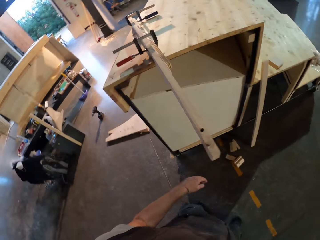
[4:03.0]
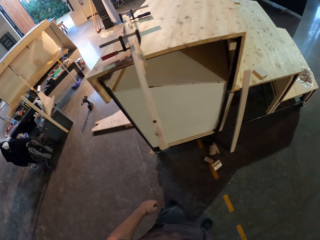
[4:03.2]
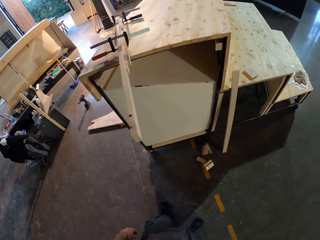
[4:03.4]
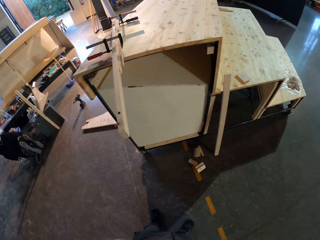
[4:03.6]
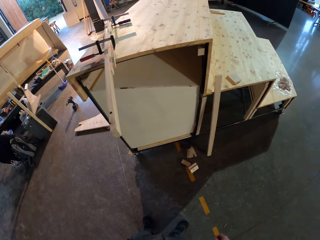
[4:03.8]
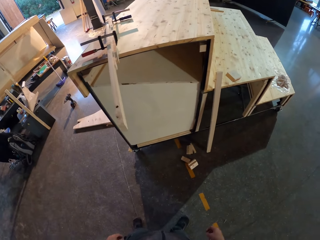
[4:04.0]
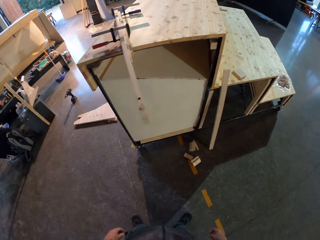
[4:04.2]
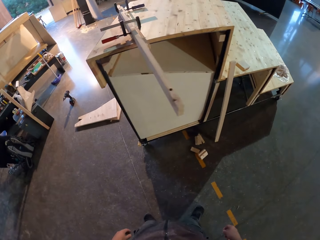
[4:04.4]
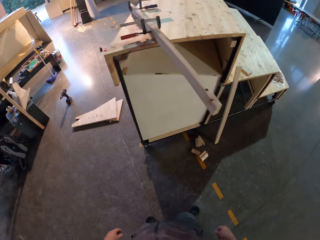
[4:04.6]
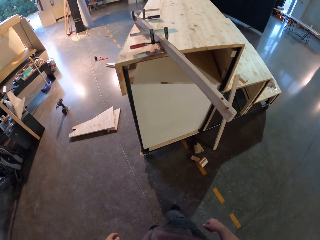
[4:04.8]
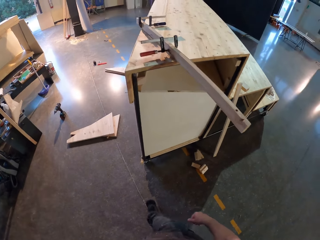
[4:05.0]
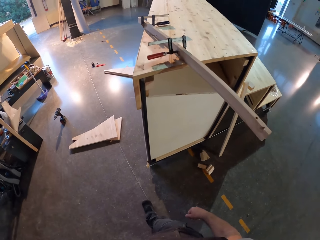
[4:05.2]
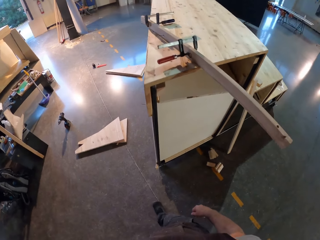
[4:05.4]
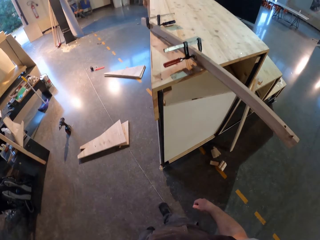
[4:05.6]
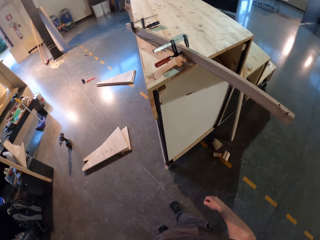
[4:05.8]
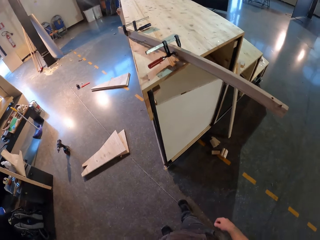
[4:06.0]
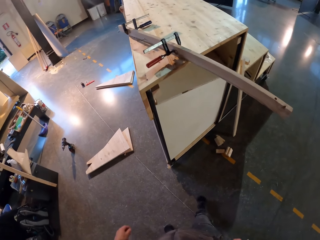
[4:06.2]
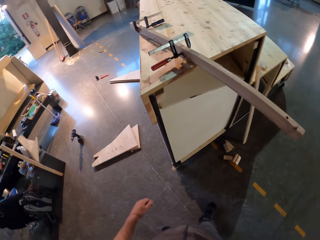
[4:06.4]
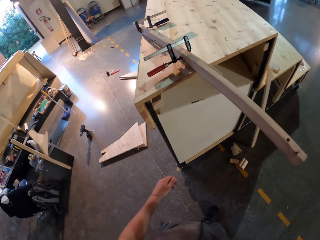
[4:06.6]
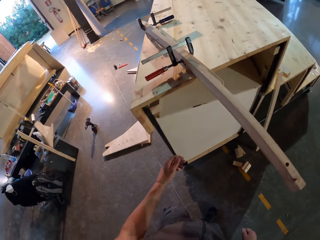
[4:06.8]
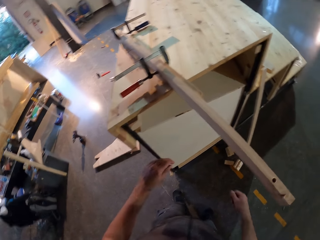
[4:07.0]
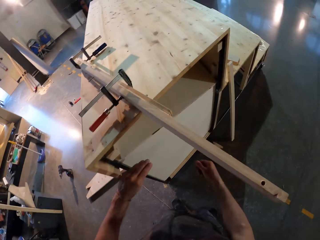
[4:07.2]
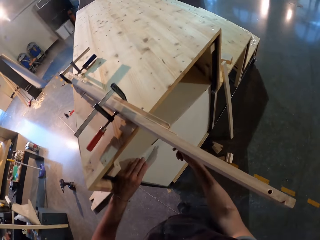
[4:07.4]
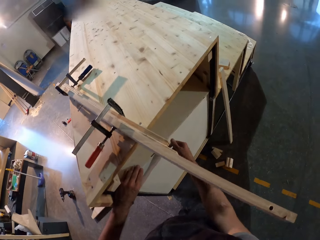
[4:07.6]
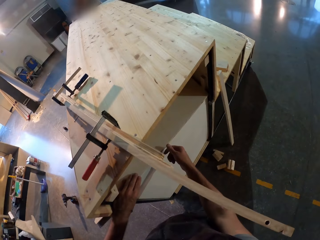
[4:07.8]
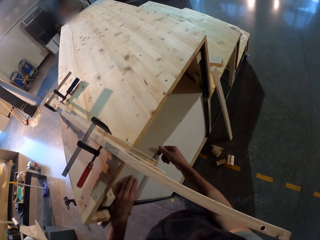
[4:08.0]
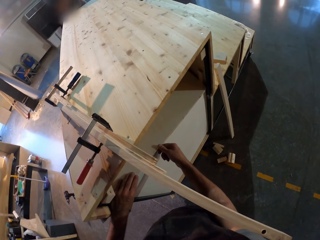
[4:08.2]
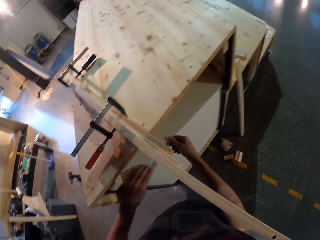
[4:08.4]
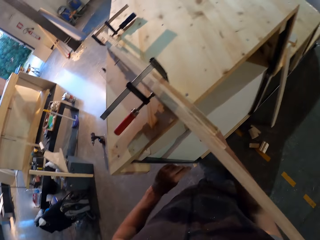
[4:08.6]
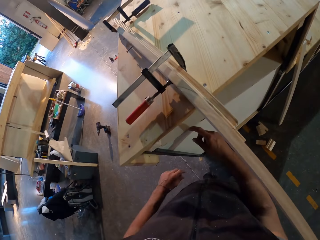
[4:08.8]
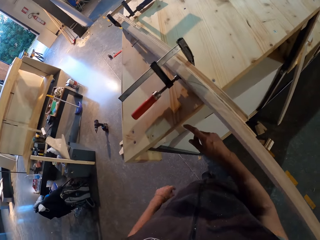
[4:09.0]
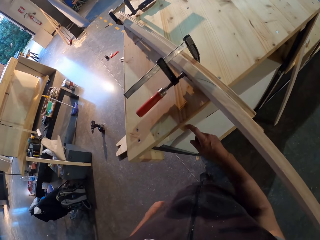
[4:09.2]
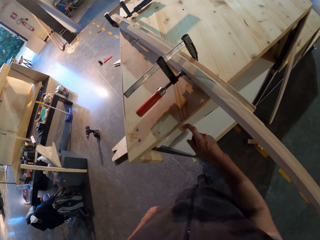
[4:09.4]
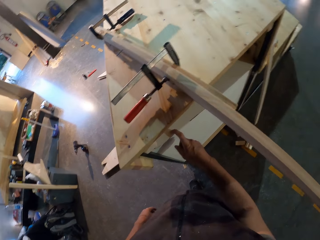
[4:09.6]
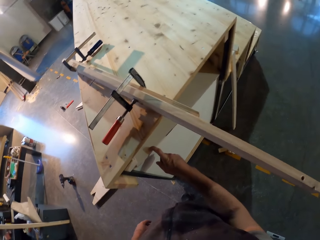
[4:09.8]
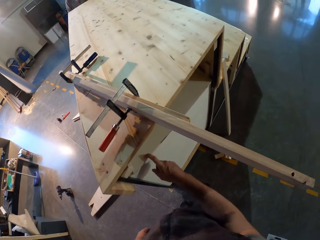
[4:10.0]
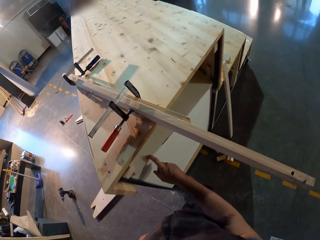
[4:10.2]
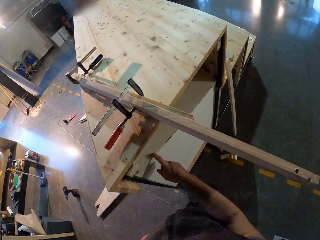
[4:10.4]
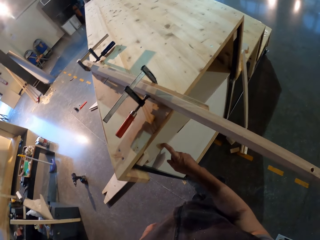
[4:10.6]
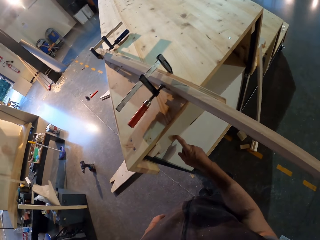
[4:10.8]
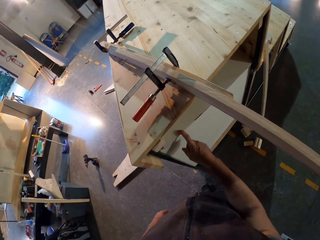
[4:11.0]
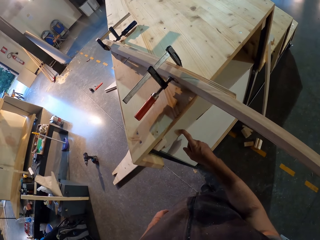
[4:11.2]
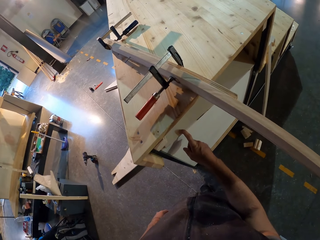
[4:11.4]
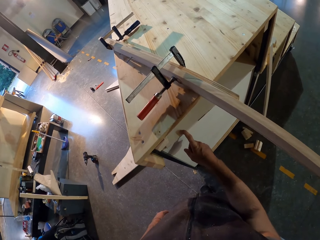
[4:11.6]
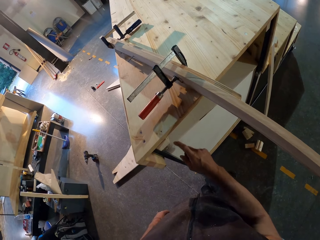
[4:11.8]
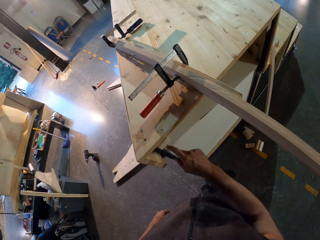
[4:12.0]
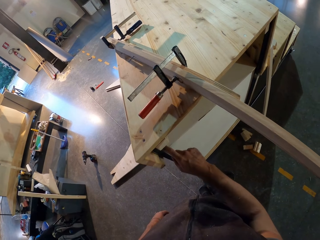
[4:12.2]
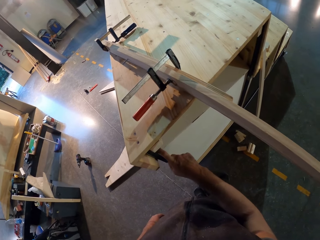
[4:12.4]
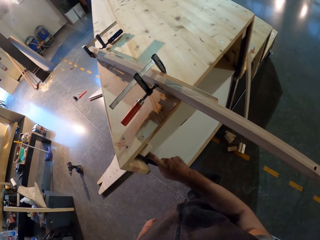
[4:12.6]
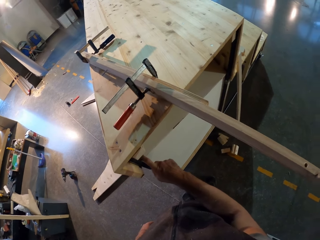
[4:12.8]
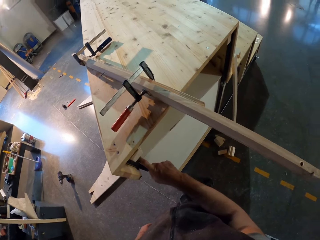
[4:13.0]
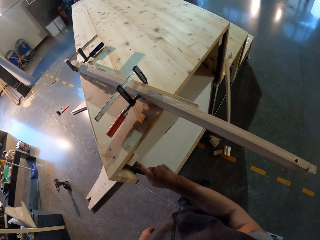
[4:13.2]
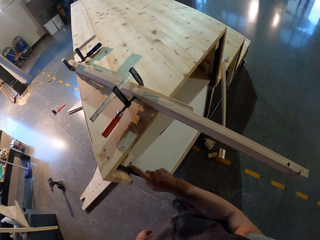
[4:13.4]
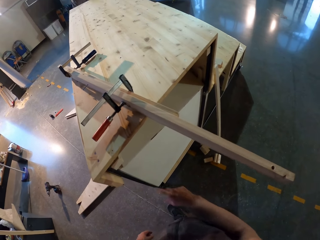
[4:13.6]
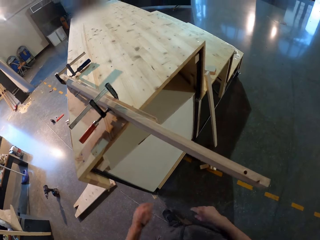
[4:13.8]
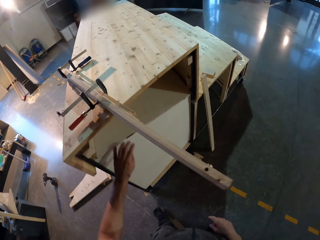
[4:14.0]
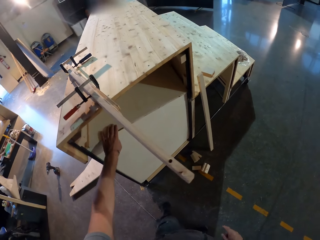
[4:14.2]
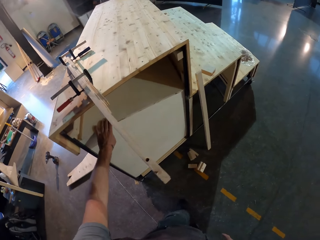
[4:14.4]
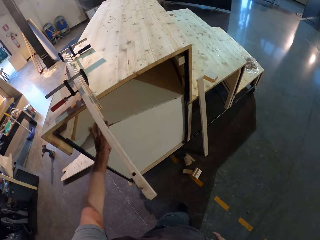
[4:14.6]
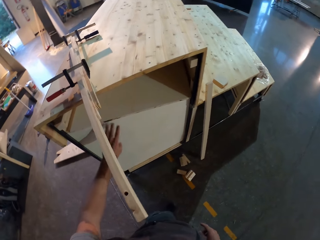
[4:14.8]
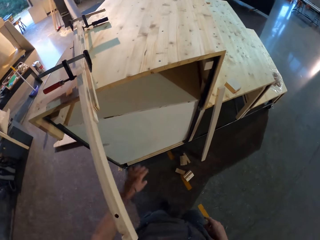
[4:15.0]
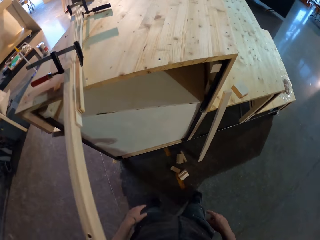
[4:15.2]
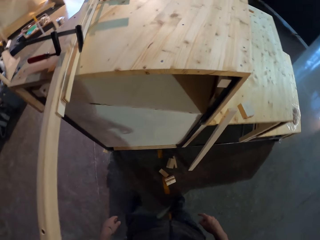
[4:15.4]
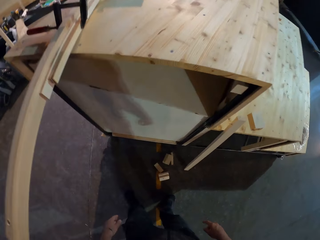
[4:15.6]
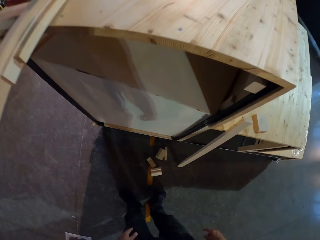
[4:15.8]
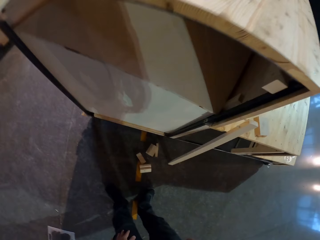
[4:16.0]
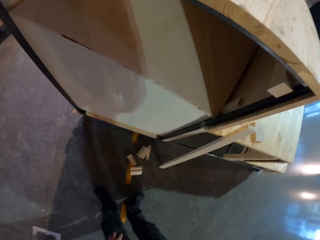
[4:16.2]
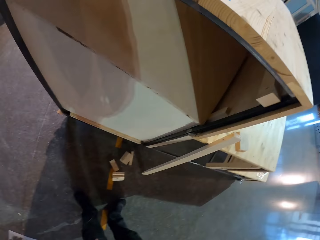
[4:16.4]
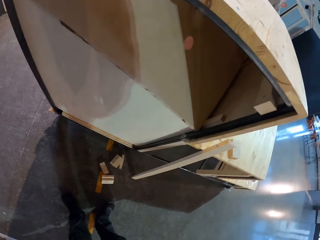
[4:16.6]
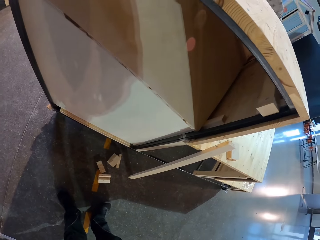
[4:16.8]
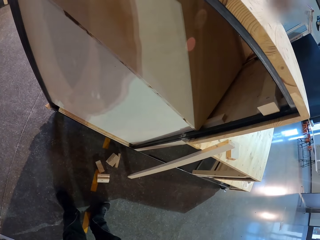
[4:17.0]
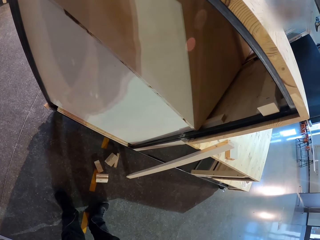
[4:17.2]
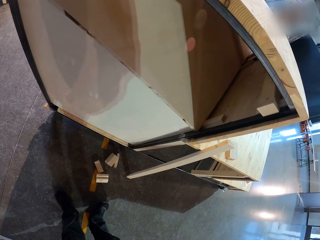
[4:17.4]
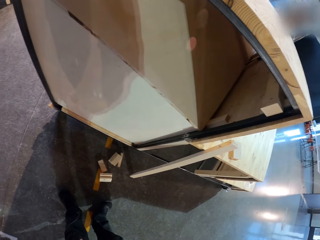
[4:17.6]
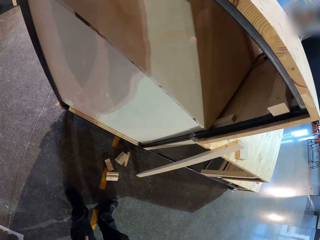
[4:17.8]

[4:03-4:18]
The camera wearer stands beside the clamped wood pieces on the stand. He walks along the stand. He moves his hands on the wood inside the stand. He touches the side of the table ladder with his right hand repeatedly. He places his left hand on the side of the table ladder. He closely stares at the wood.

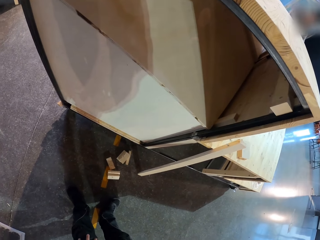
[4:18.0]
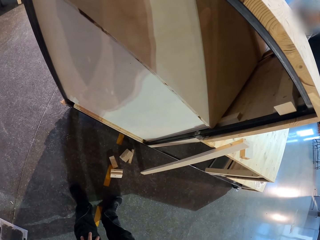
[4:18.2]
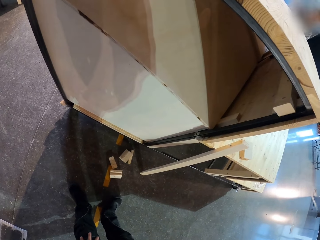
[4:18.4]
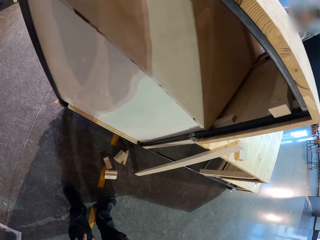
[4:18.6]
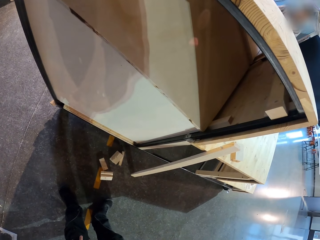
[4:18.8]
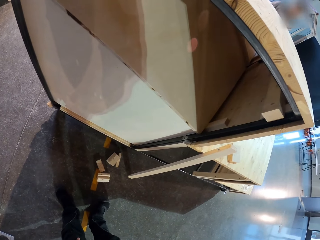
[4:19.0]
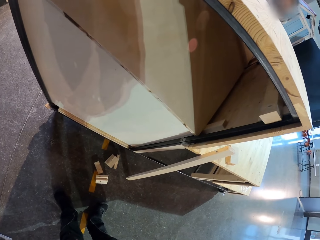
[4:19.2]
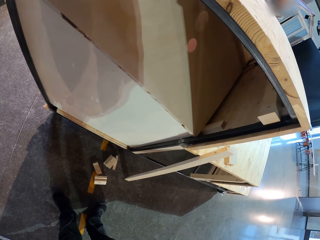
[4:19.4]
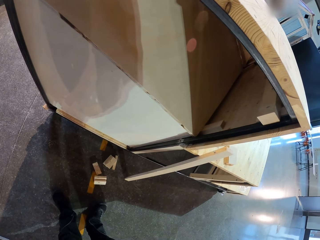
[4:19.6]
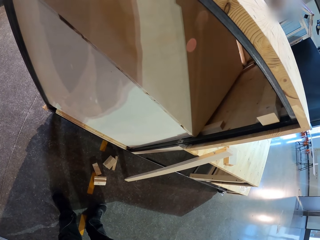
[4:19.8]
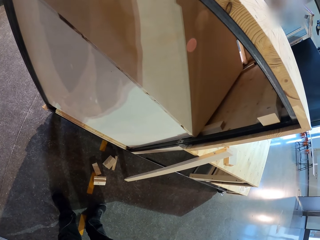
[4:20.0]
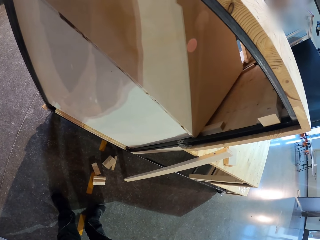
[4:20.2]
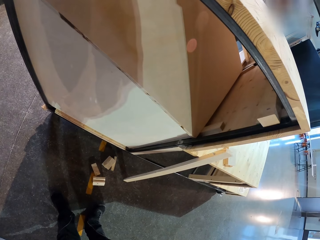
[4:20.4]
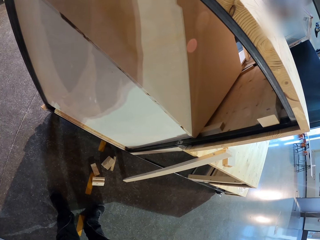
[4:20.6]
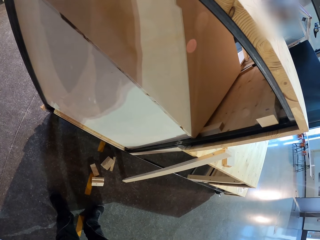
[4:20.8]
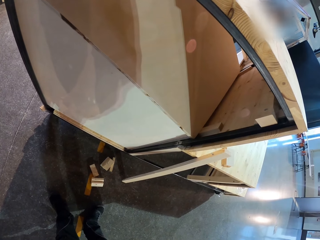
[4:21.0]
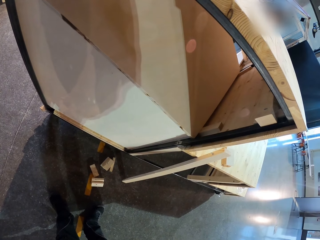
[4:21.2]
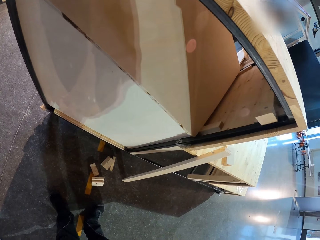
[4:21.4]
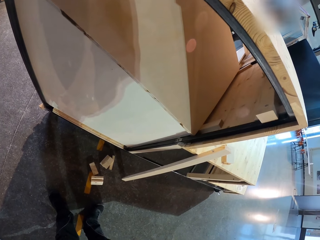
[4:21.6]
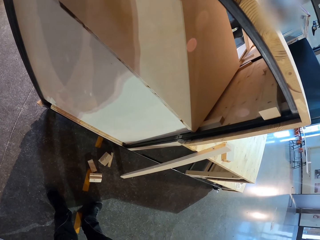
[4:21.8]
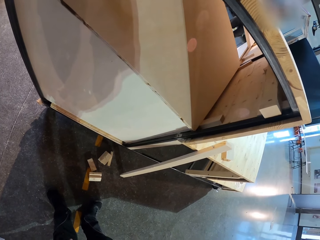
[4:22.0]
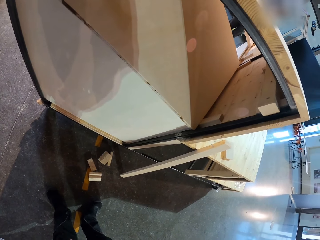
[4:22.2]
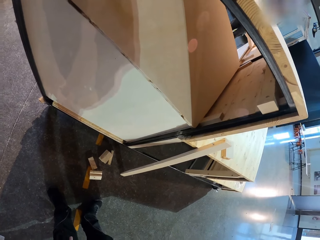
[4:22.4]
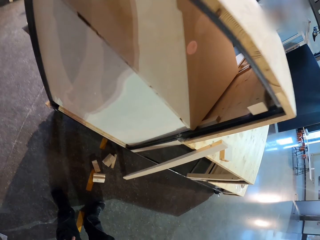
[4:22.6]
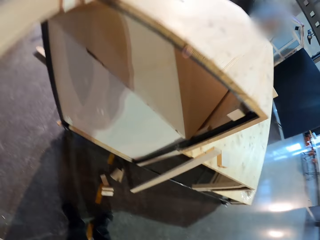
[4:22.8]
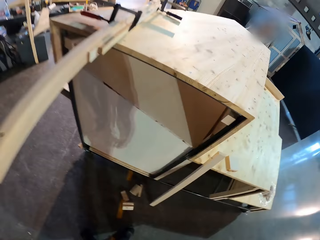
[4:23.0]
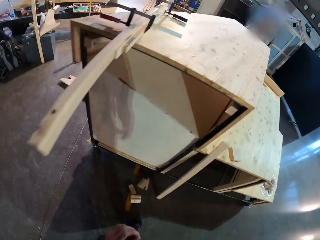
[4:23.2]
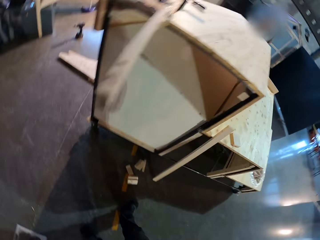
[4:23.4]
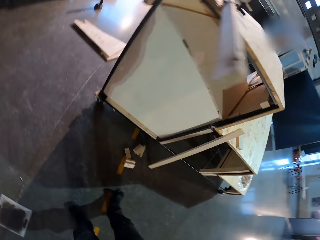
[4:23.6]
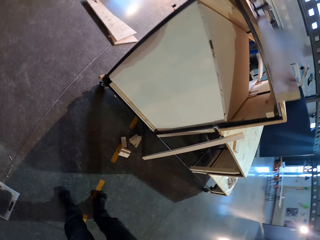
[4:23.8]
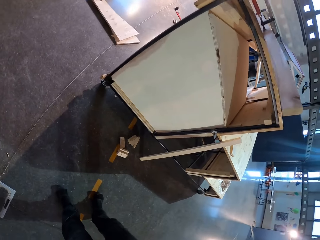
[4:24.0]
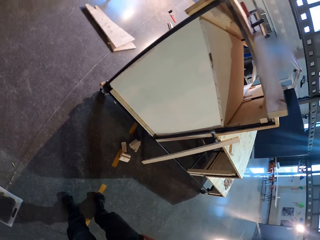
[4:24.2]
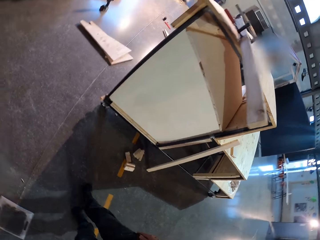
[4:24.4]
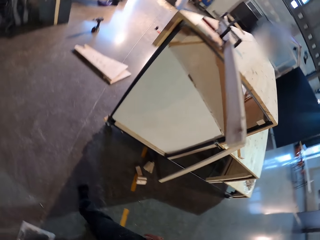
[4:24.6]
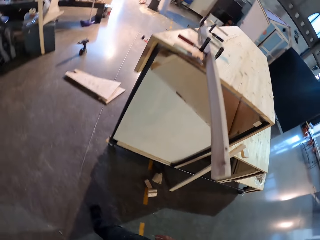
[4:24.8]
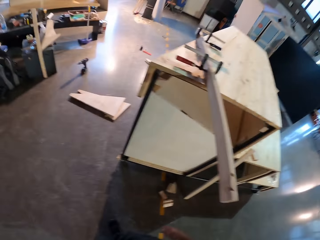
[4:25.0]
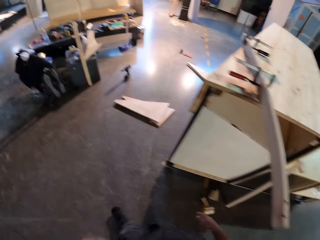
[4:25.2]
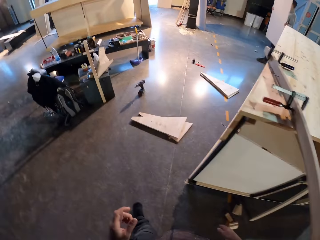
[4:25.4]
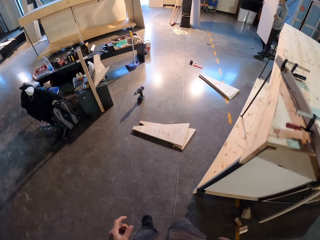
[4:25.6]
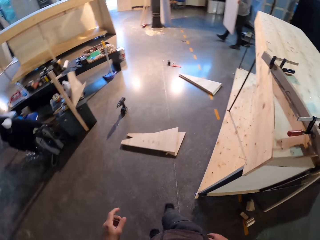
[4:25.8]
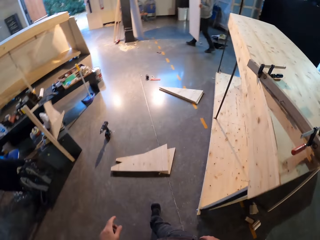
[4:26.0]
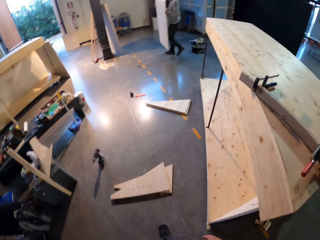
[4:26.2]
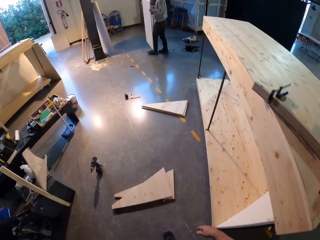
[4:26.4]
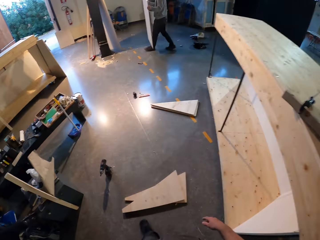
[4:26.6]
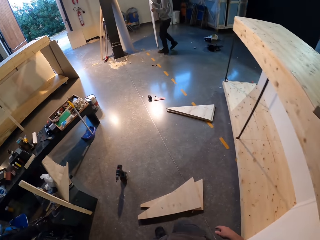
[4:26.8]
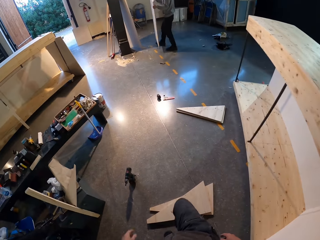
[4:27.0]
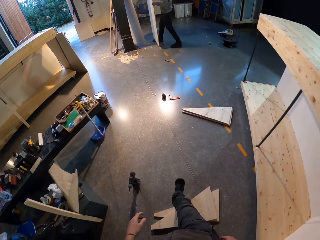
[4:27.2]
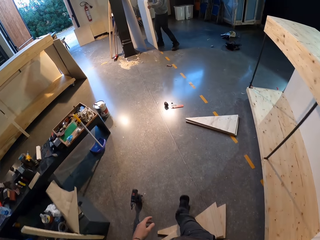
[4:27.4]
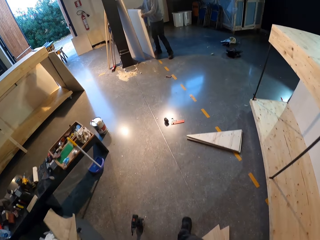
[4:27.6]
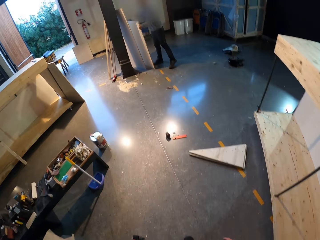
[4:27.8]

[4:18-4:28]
The camera wearer steps back from the stand. They walk along the stand. A man holds a plyboard with both hands. The man carries plywood on the floor.
